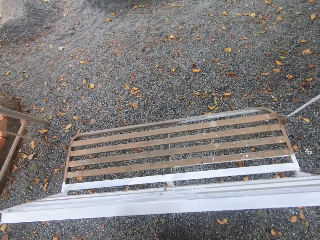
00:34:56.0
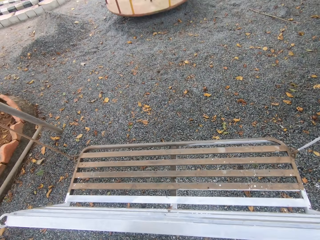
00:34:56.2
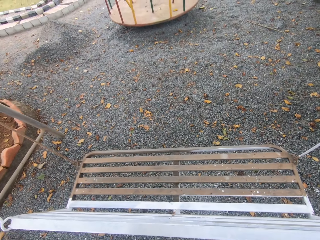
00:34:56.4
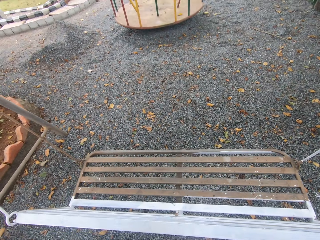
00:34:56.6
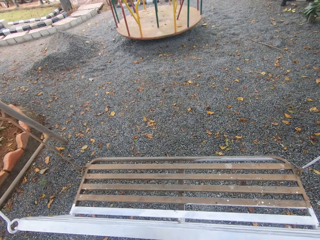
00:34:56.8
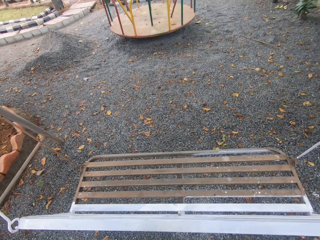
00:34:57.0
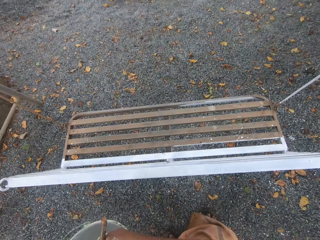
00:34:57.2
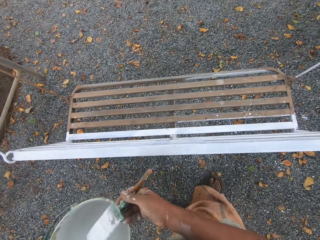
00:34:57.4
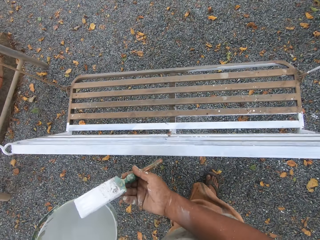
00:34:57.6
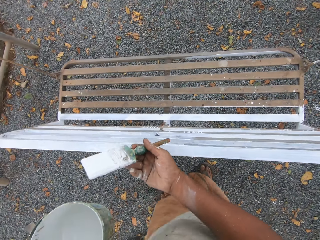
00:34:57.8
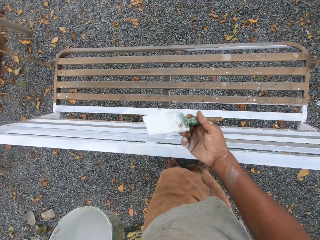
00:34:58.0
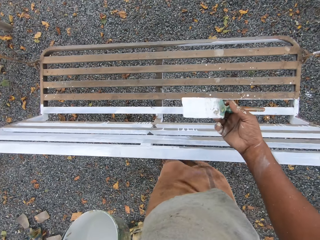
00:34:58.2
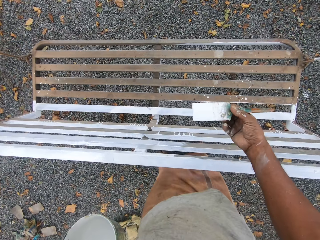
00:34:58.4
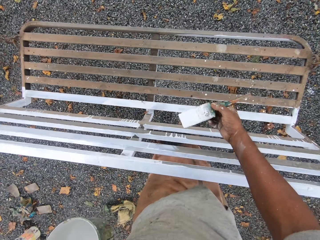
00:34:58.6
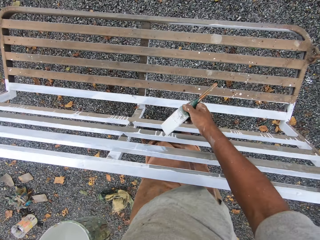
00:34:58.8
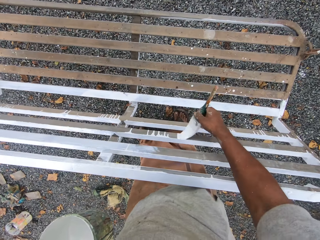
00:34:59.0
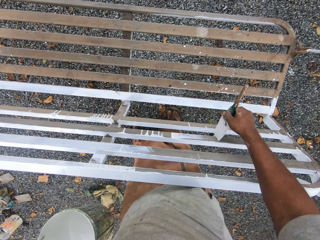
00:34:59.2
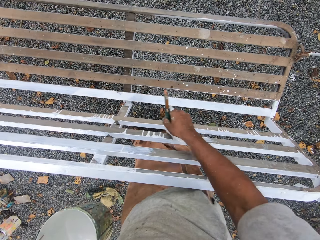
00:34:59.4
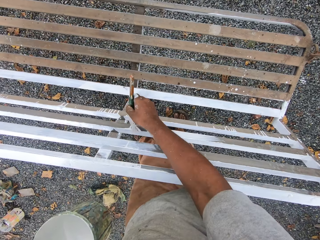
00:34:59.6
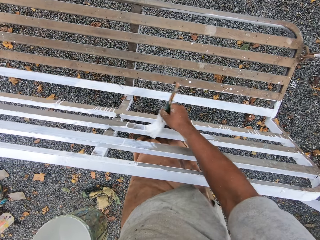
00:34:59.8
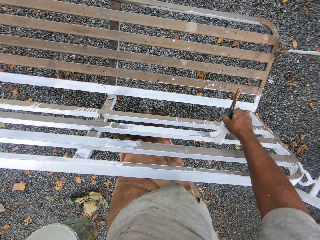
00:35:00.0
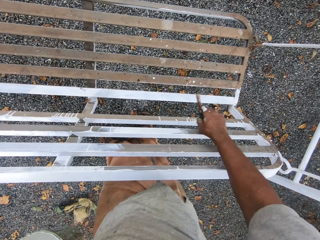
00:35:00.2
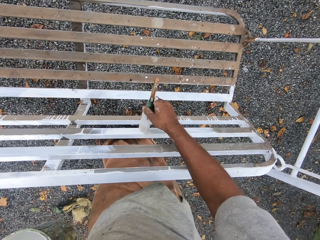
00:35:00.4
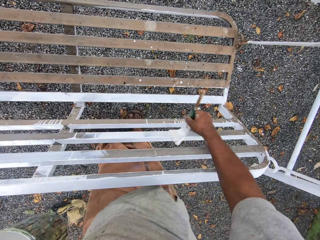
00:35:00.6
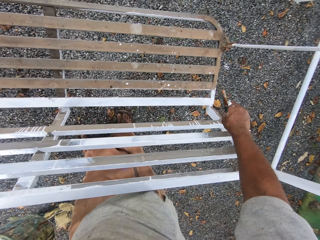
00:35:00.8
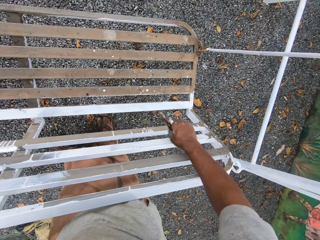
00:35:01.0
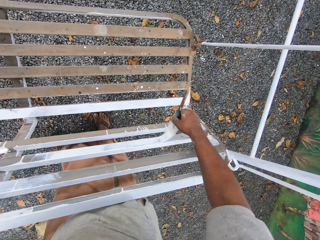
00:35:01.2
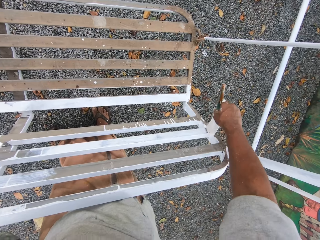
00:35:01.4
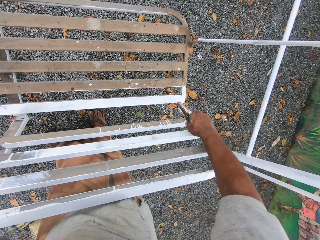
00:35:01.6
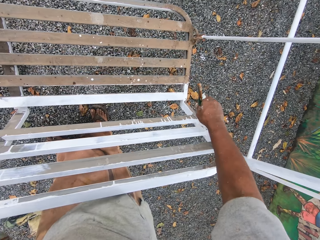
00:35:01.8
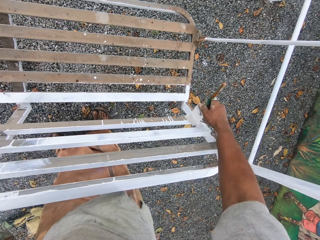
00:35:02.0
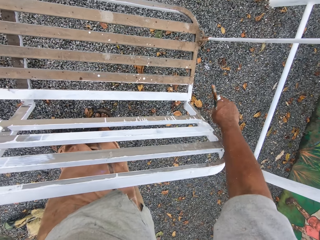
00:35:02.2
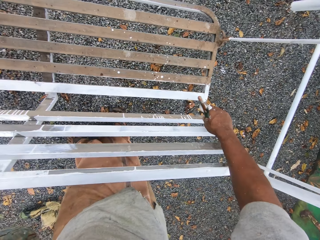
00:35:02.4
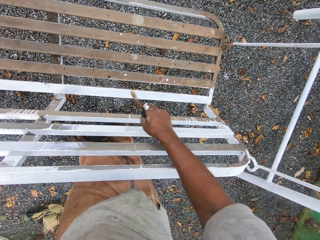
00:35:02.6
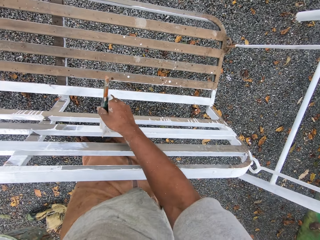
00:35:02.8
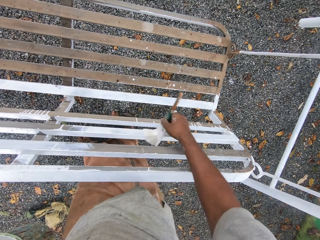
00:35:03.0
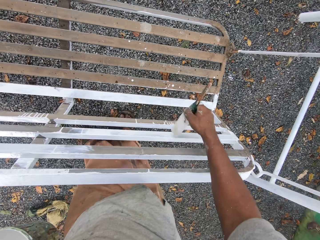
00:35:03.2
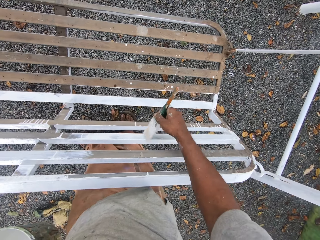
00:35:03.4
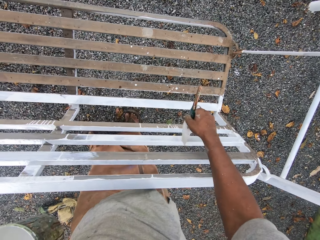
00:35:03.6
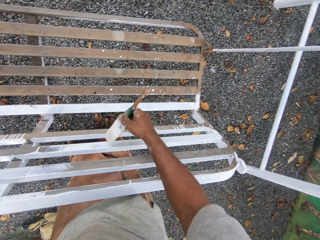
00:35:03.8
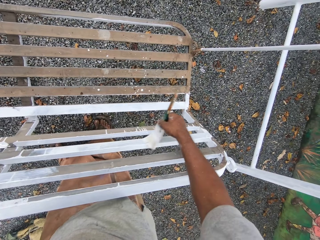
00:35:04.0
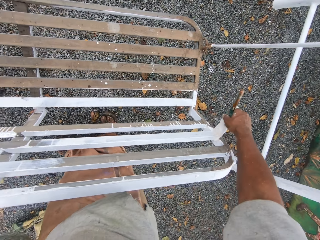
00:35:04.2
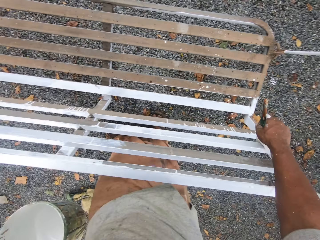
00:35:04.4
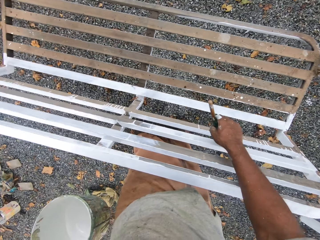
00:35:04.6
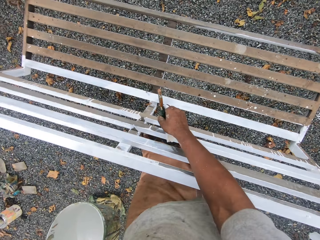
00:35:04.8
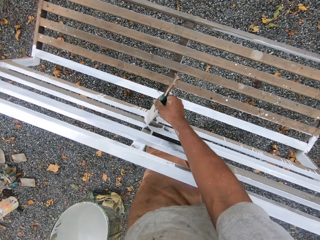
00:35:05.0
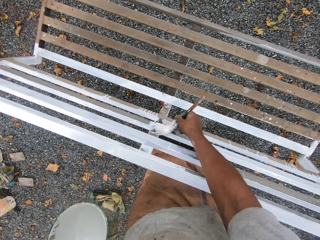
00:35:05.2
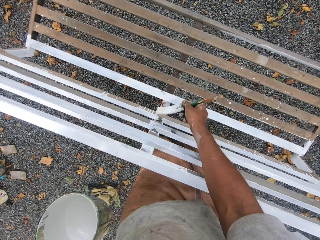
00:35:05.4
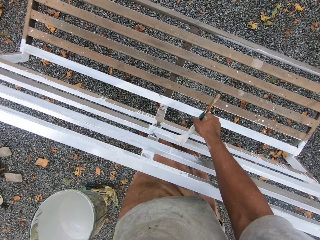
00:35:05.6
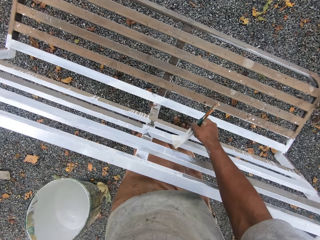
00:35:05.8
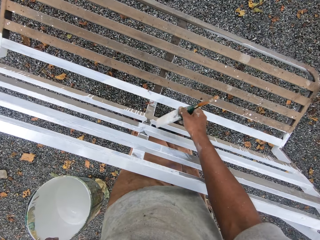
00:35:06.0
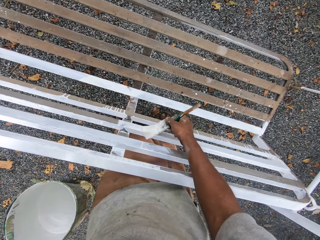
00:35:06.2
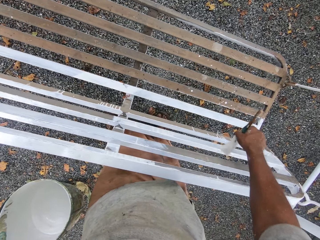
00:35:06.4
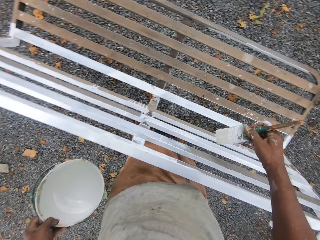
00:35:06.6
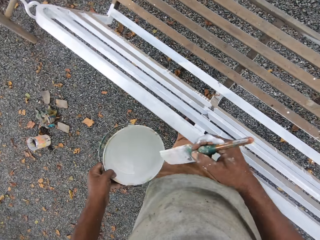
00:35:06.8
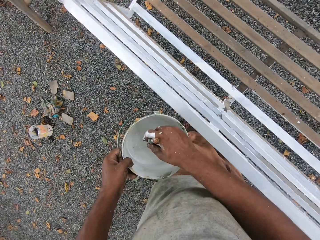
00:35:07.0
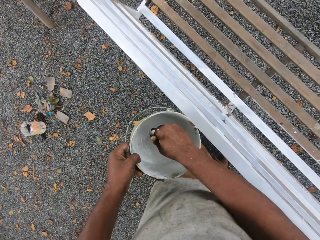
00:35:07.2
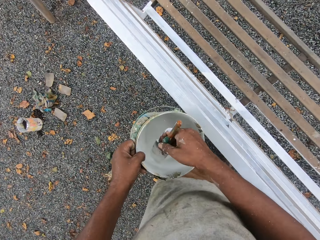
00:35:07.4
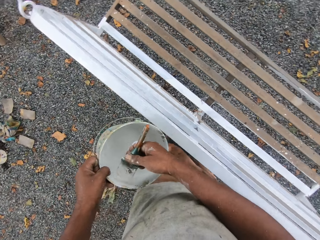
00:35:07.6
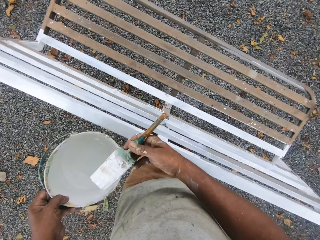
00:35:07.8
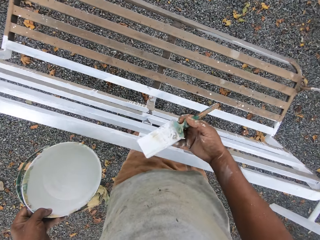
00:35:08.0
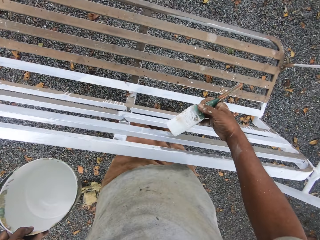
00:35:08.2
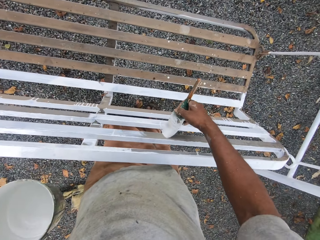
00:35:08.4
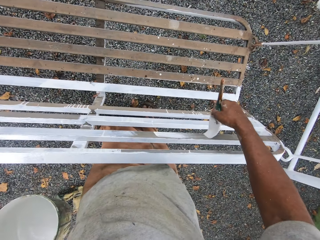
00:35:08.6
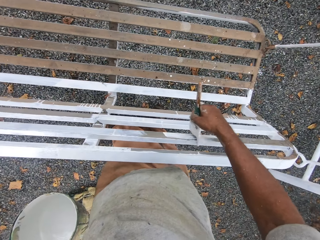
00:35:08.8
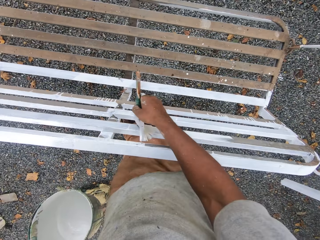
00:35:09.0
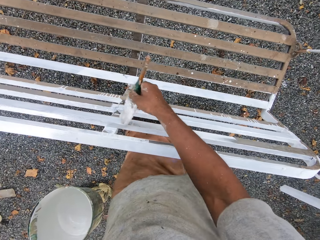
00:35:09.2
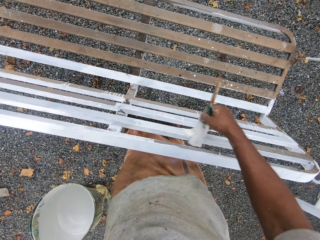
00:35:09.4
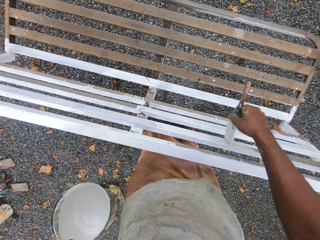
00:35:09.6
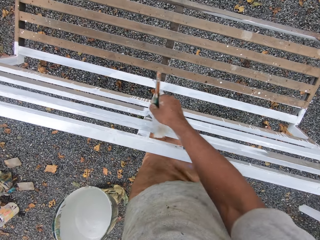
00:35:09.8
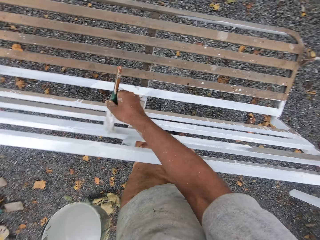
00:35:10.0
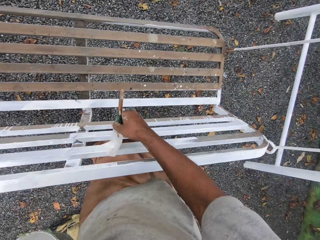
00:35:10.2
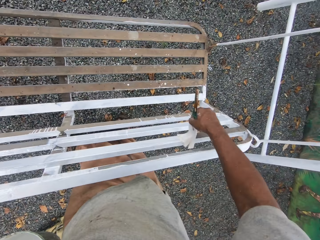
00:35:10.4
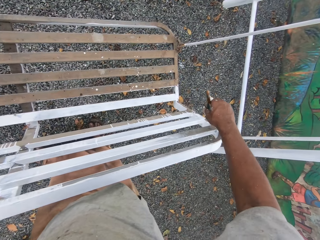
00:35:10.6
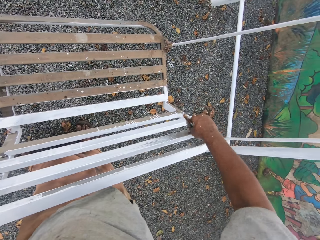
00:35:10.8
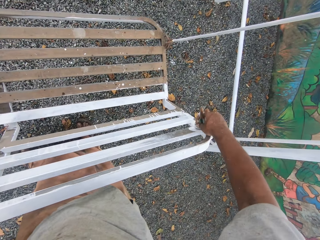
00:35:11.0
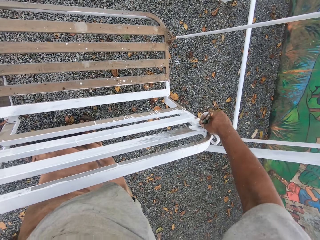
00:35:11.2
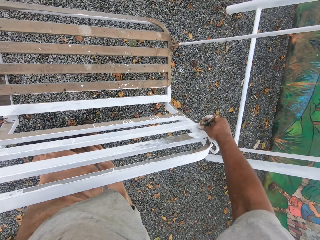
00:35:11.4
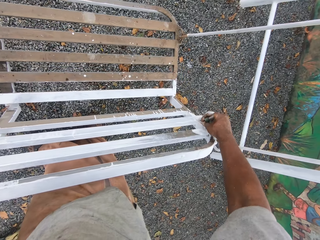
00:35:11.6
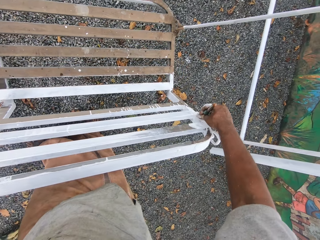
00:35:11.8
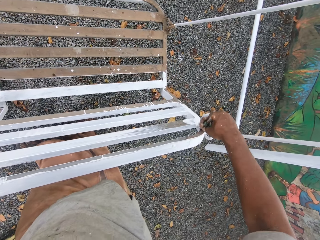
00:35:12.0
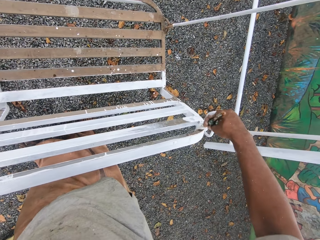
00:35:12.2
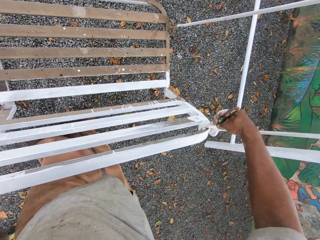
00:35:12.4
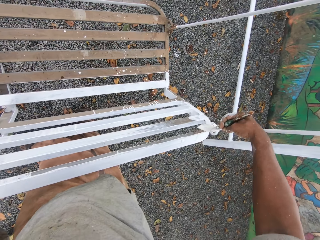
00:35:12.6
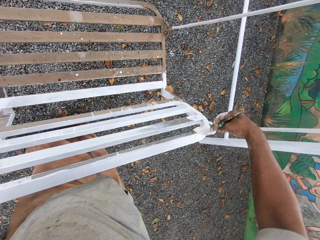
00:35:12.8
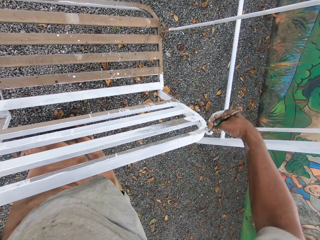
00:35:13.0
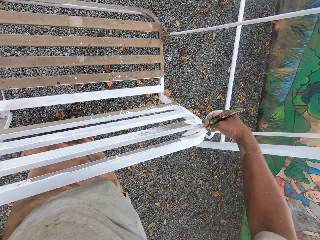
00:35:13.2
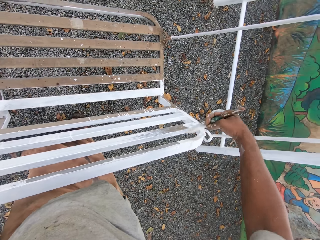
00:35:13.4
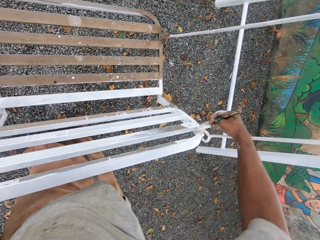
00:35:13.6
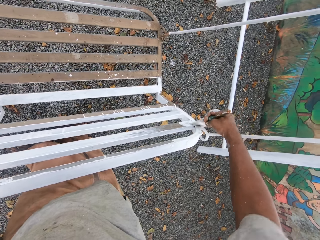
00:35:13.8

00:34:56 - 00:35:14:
The camera wearer dips the paint brush into the can of paint. He paints the swing chair seat with the paint brush in his right hand. He dips the paintbrush into the paint can. He paints the swing chair with the paintbrush.

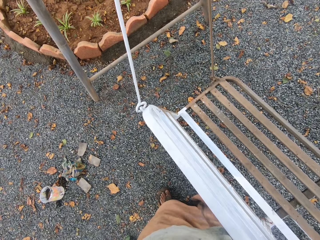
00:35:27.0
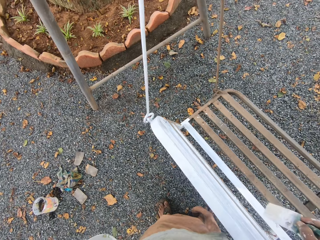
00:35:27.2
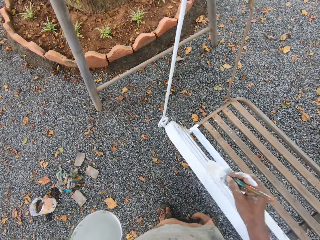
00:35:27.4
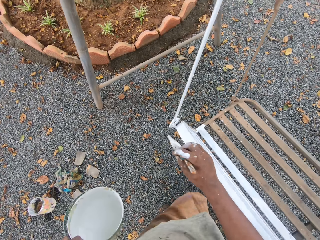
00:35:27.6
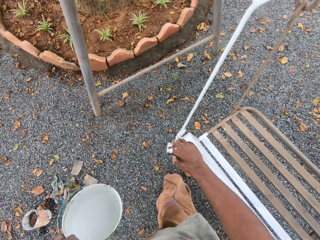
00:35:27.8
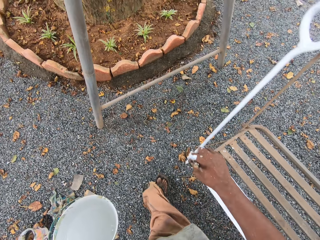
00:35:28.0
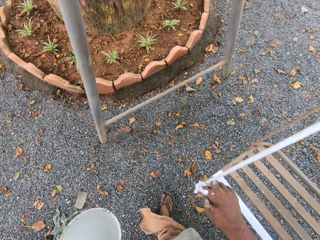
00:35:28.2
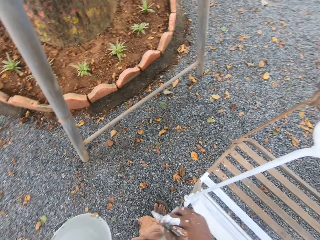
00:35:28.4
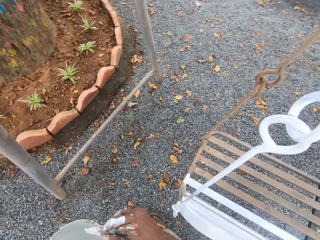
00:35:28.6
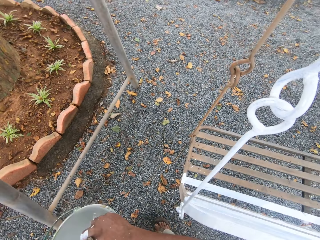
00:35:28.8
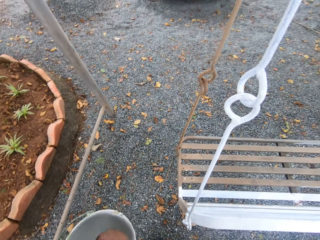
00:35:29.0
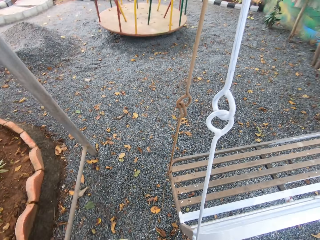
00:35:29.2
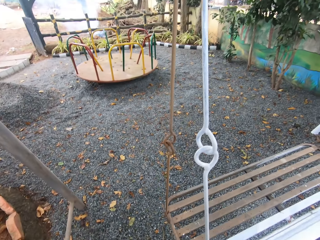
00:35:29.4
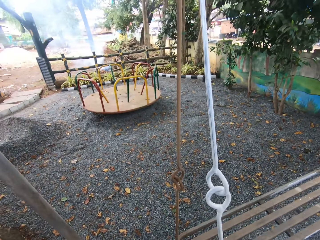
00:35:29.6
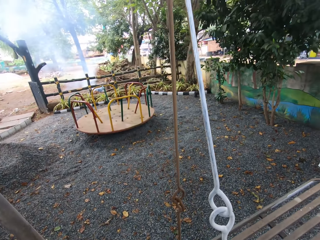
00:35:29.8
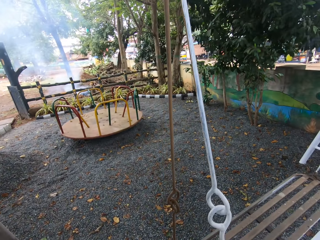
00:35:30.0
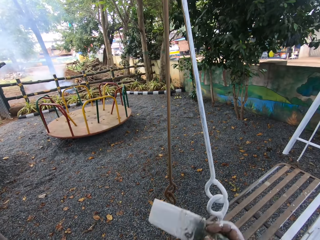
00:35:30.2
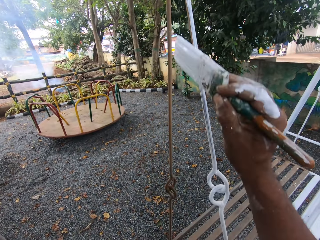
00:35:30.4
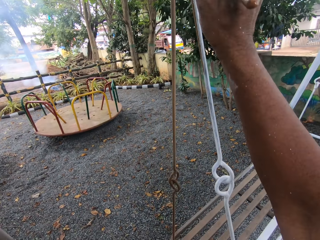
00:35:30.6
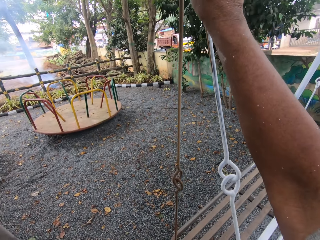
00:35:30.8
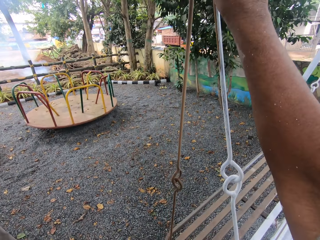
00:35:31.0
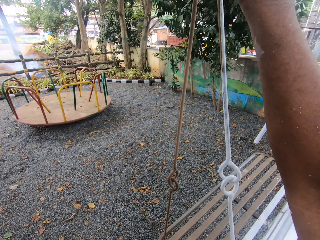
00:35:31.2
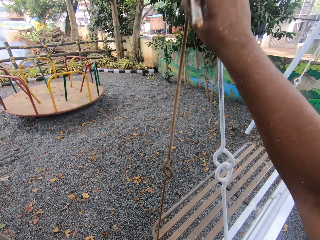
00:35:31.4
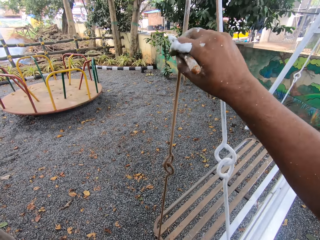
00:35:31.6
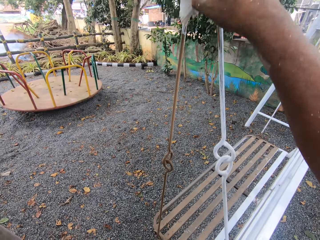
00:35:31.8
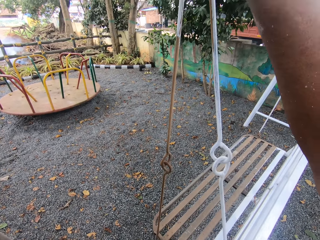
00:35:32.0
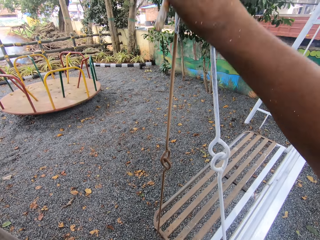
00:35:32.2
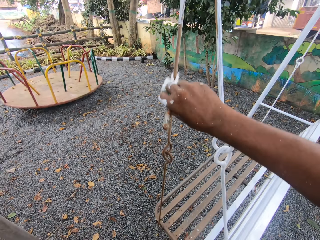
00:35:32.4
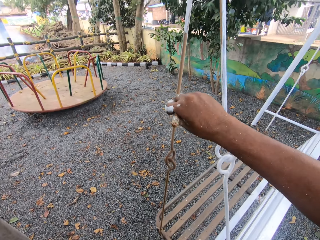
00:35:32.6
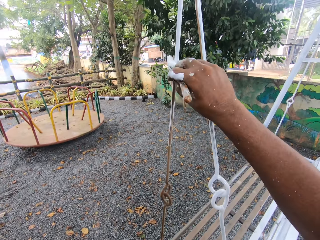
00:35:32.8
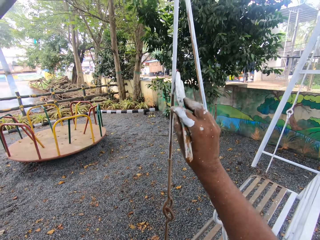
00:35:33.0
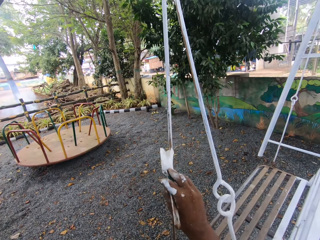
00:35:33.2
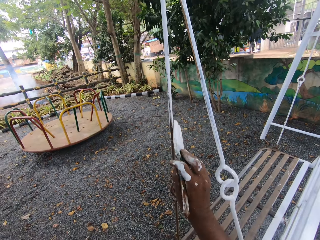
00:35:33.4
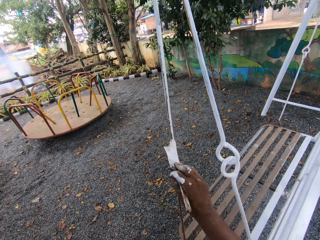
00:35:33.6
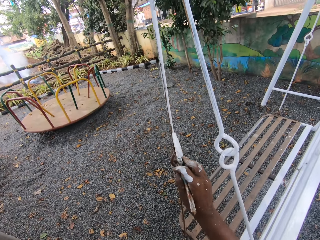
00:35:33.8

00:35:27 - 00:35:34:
The camera wearer dips the paintbrush into the paint can. They paint a swing cord with the paintbrush.
